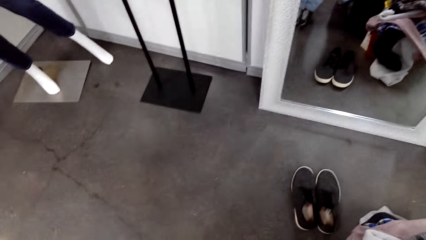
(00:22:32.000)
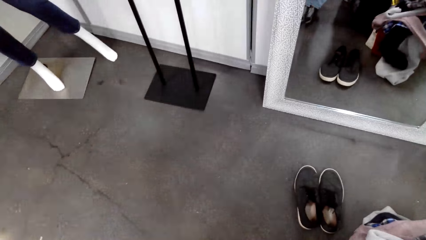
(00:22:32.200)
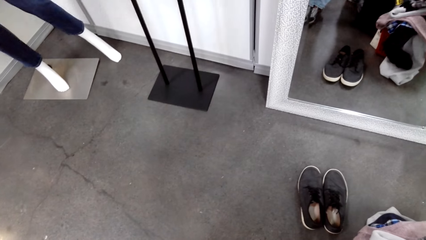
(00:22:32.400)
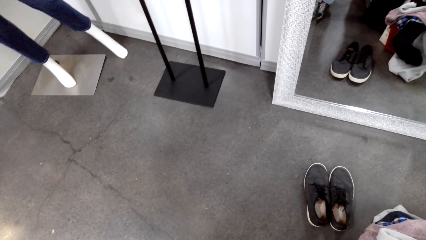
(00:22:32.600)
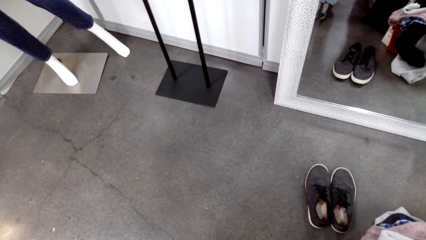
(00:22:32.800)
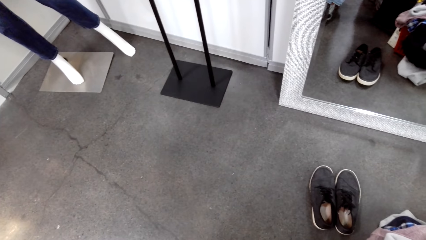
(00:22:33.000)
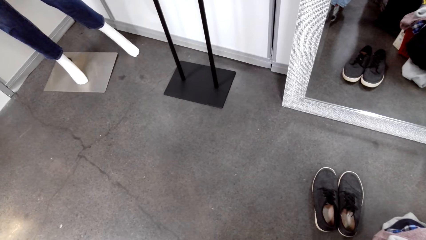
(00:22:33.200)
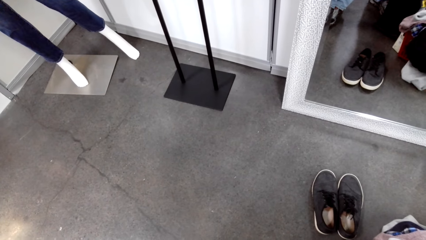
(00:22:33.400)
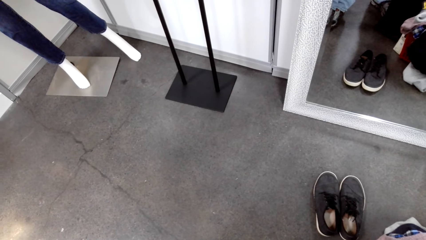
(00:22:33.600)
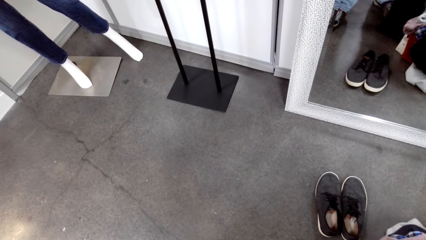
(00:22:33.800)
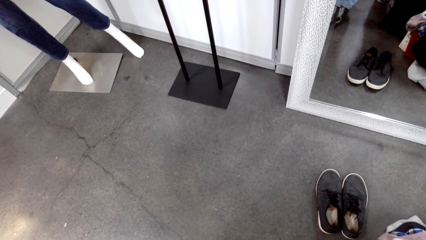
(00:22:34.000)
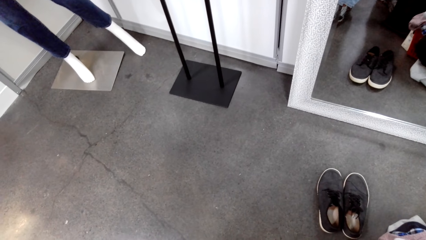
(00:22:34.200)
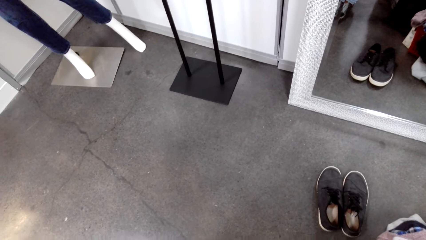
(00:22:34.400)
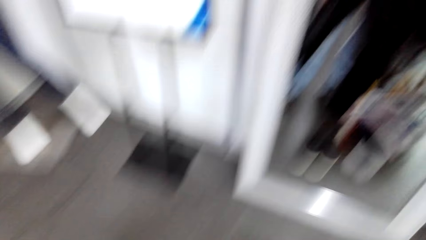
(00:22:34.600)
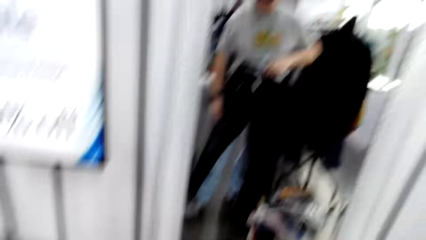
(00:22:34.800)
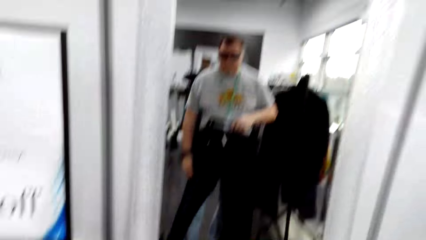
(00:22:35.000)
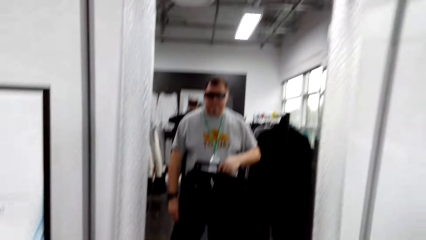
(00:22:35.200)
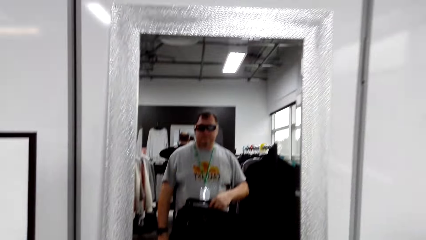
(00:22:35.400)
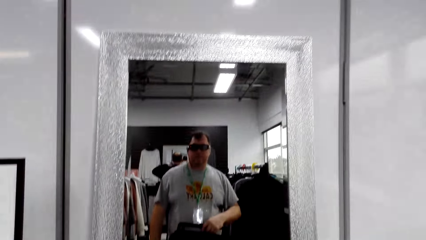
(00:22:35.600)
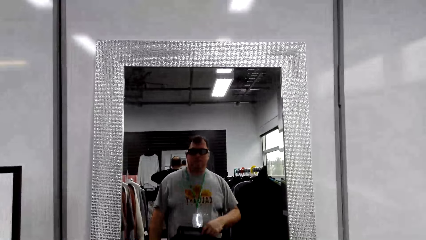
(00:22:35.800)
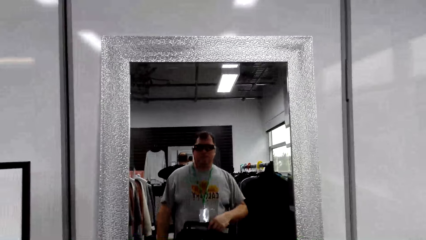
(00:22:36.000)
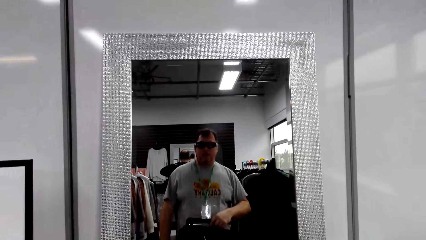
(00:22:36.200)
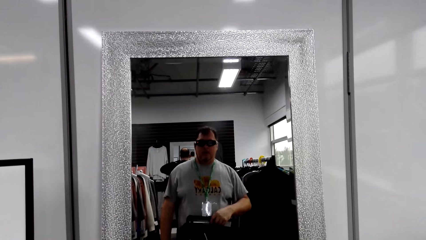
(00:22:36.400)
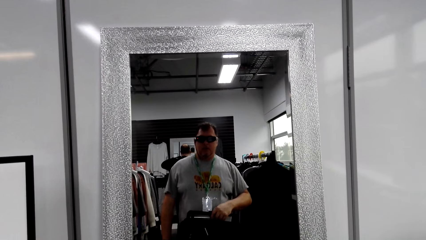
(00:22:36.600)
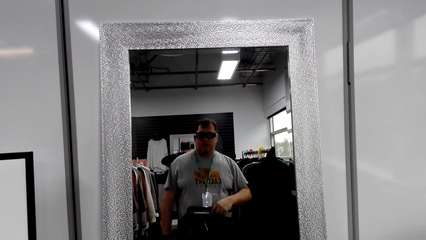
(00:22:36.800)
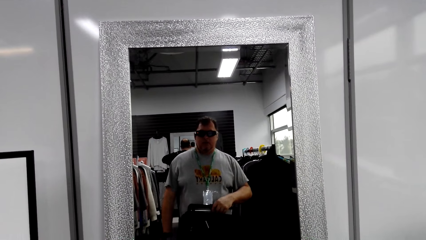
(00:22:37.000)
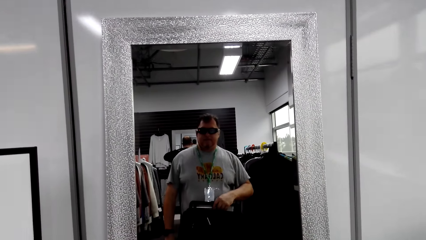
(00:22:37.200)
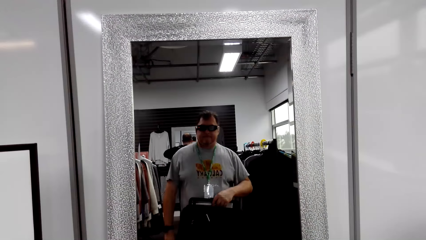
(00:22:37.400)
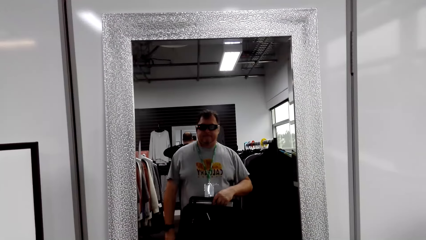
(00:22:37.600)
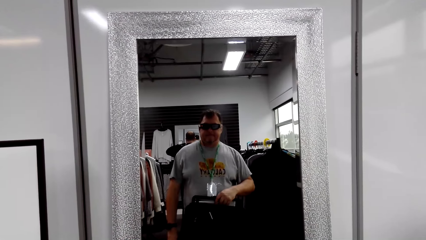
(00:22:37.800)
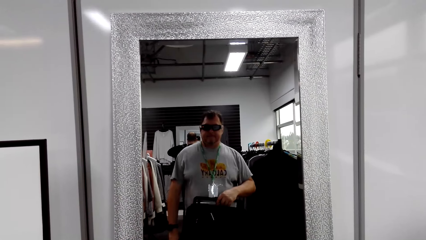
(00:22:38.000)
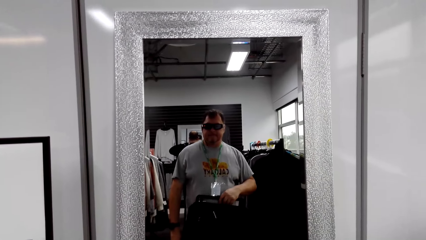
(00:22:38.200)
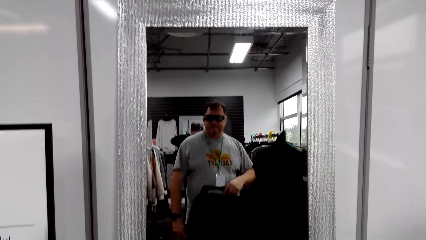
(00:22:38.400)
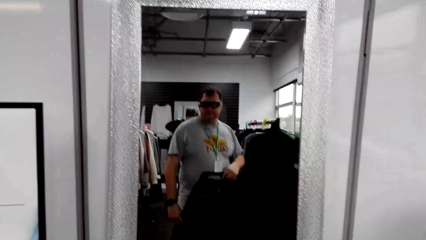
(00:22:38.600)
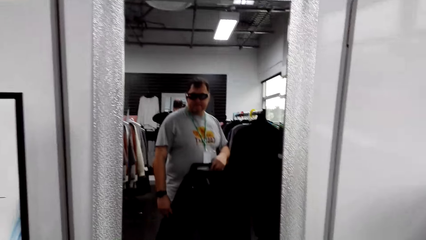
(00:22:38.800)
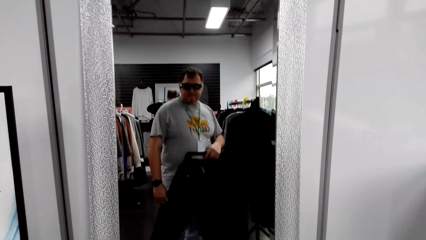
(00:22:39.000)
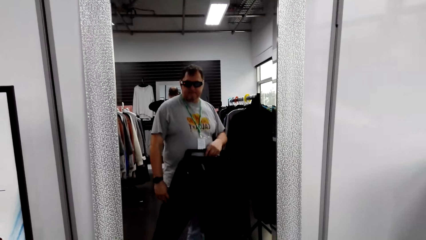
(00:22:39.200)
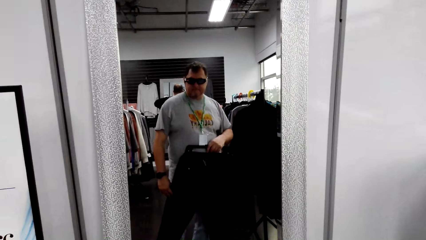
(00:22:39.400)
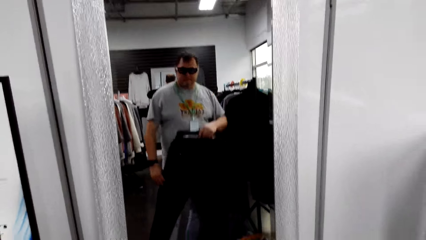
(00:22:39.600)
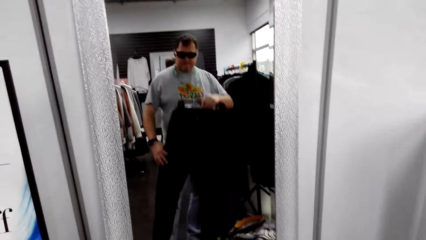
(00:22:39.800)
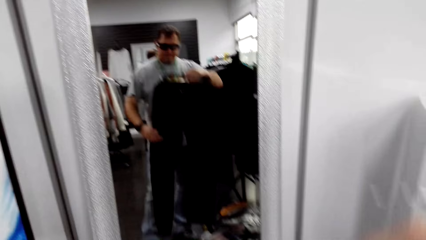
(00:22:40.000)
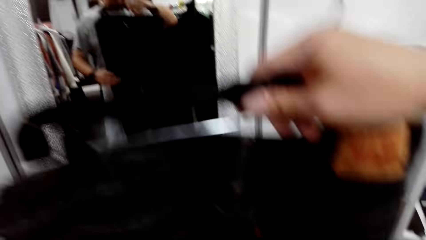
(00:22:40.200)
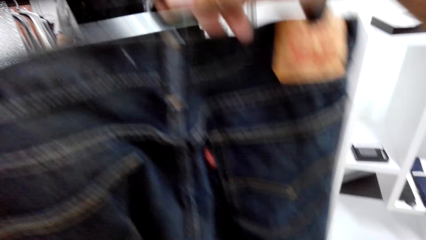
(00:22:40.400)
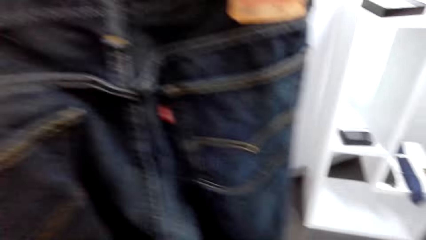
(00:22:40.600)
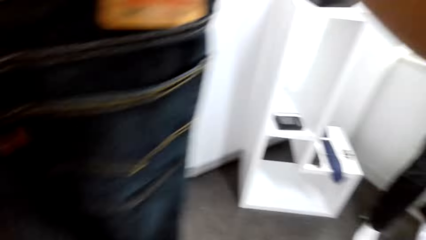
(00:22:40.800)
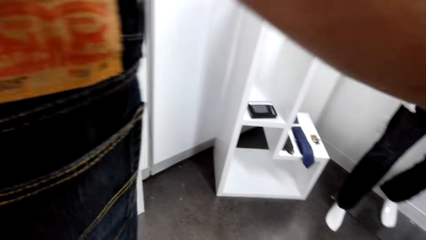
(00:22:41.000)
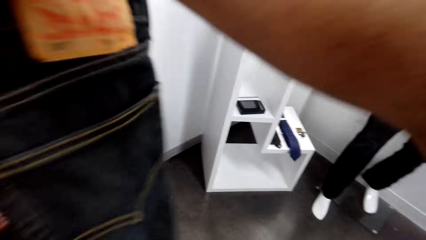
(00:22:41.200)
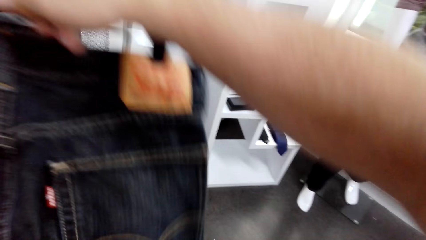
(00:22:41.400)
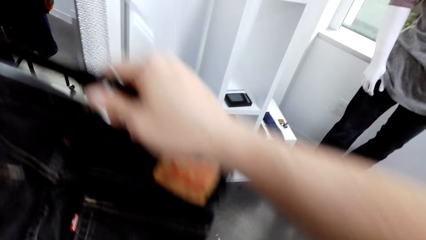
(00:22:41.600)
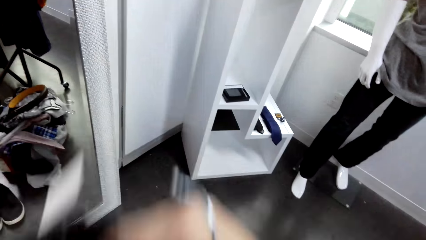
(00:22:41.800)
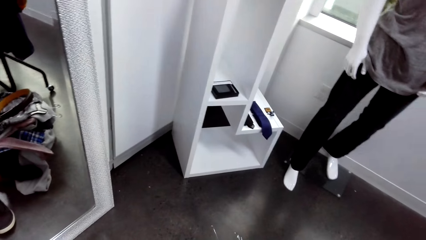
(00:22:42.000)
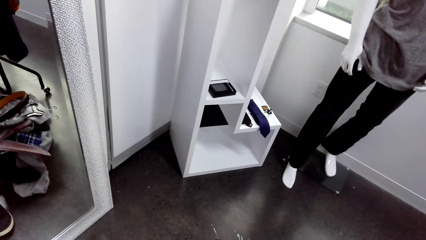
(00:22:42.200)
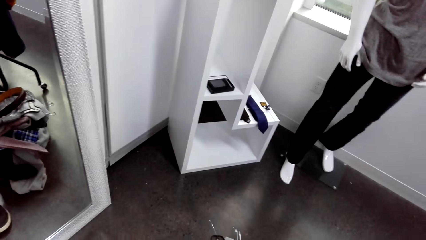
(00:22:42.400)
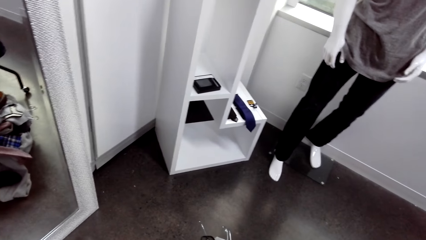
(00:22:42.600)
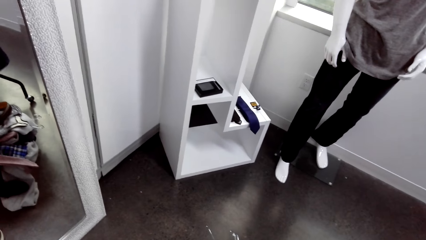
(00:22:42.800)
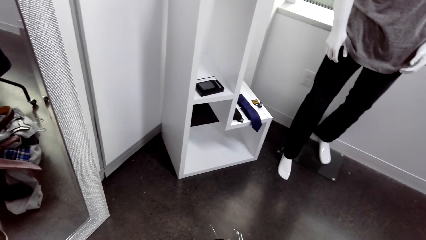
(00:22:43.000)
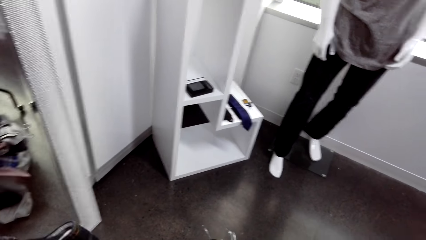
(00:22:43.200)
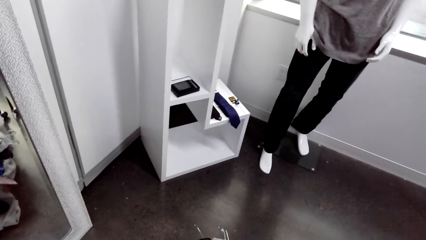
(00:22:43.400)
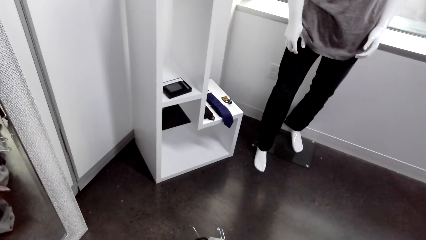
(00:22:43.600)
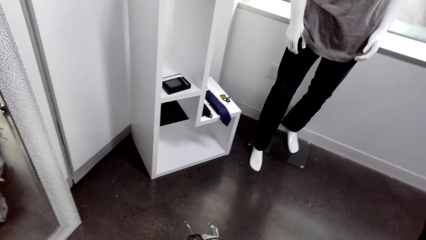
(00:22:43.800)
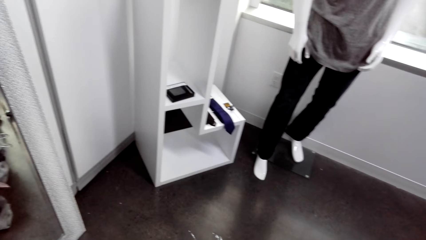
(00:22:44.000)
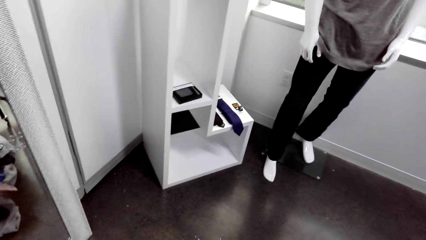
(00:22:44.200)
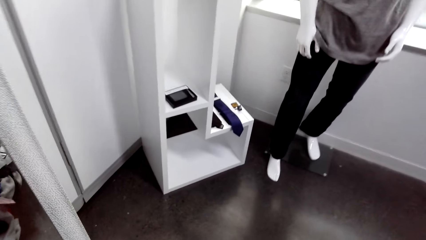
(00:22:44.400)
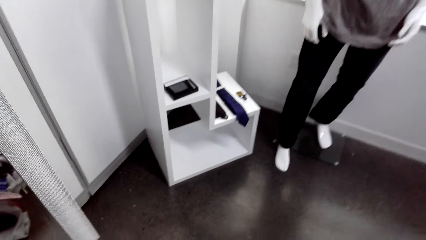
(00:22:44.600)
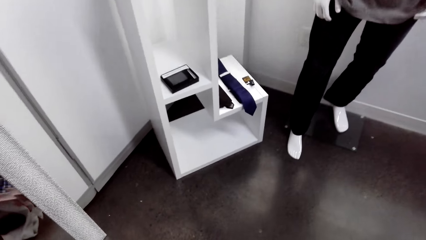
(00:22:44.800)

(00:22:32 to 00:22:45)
The camera wearer lifts the trouser. They put the trouser in the tray.

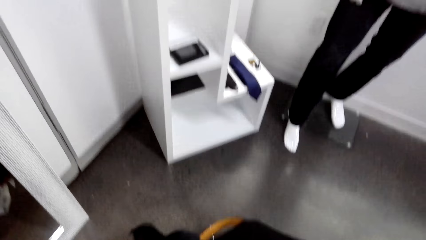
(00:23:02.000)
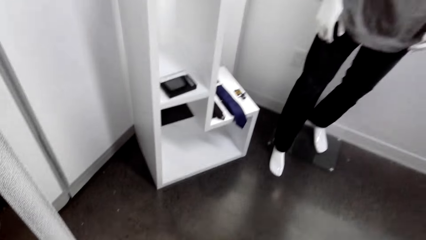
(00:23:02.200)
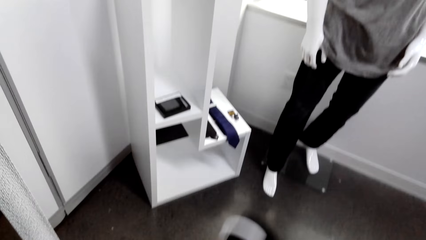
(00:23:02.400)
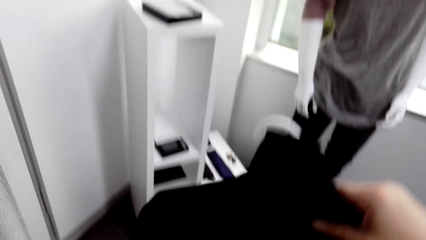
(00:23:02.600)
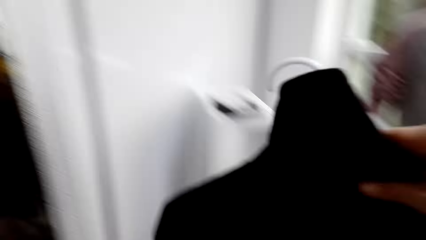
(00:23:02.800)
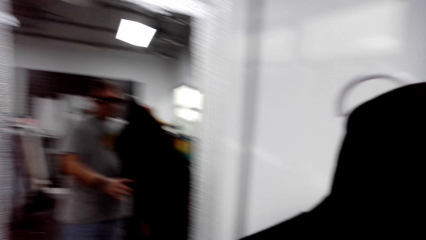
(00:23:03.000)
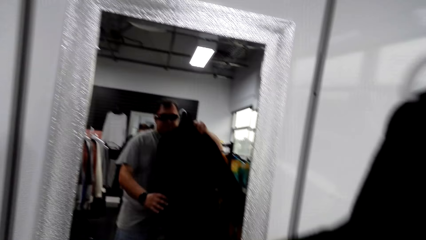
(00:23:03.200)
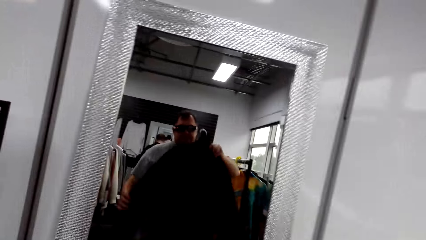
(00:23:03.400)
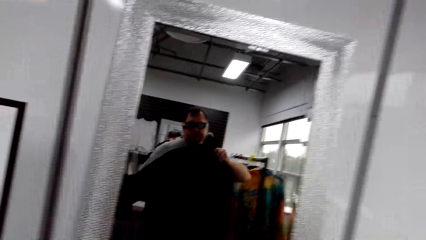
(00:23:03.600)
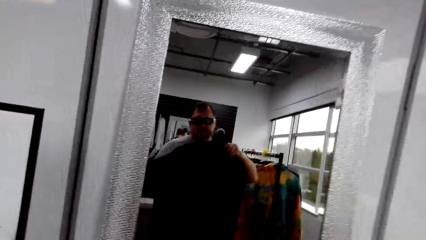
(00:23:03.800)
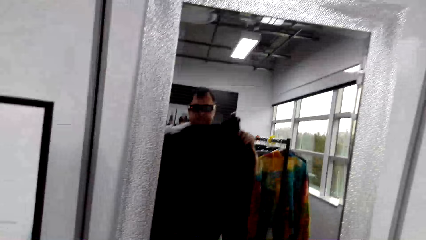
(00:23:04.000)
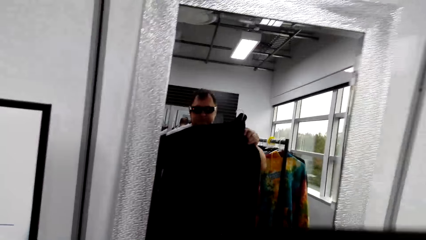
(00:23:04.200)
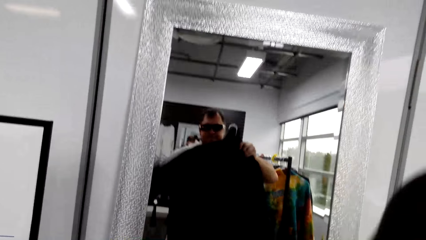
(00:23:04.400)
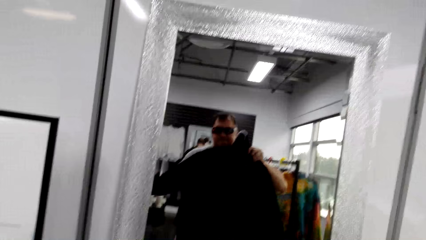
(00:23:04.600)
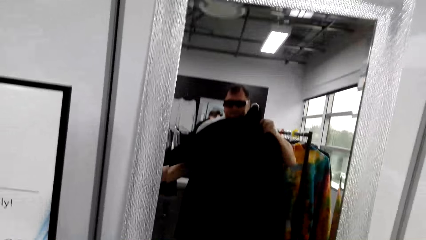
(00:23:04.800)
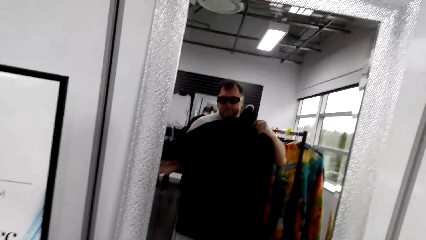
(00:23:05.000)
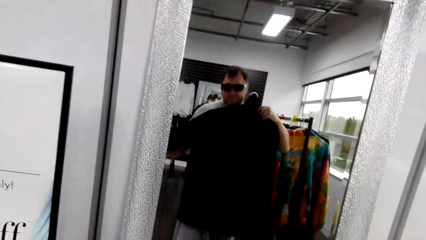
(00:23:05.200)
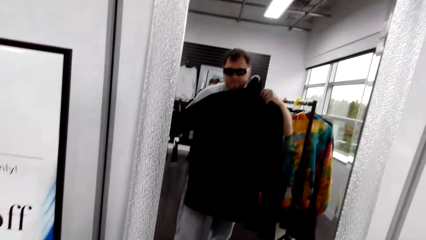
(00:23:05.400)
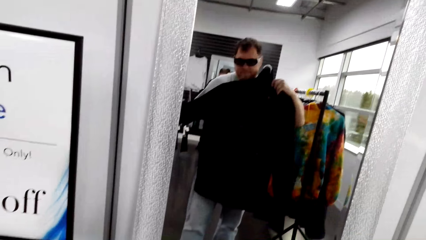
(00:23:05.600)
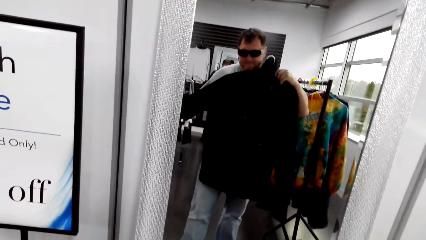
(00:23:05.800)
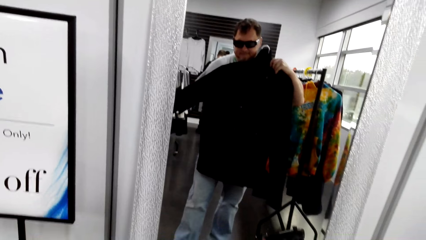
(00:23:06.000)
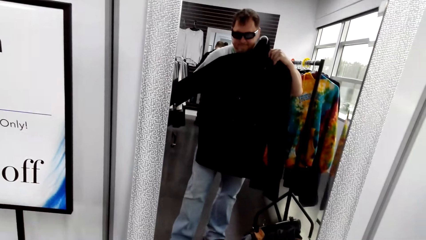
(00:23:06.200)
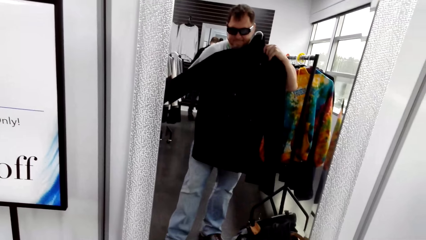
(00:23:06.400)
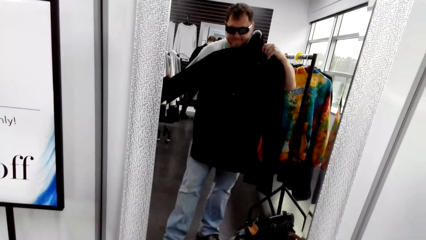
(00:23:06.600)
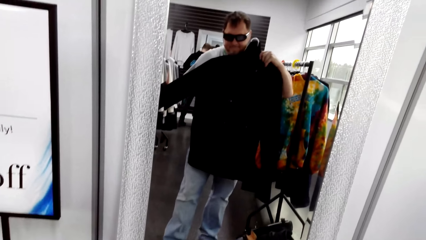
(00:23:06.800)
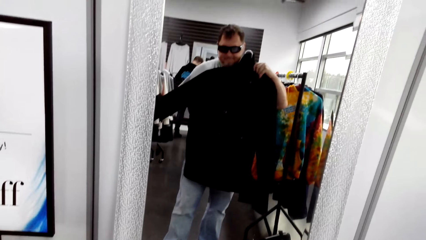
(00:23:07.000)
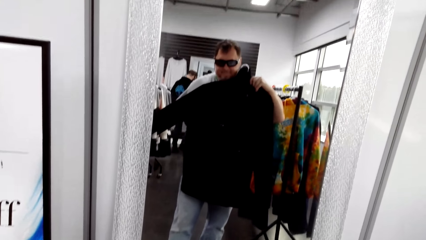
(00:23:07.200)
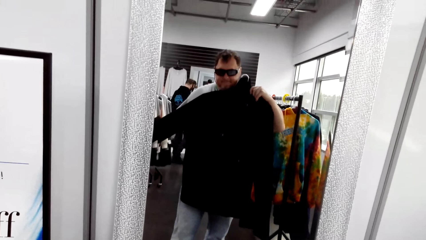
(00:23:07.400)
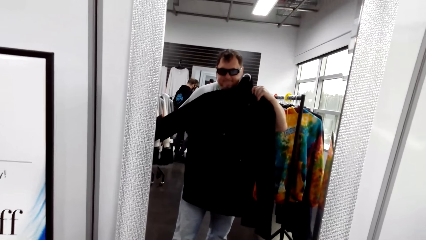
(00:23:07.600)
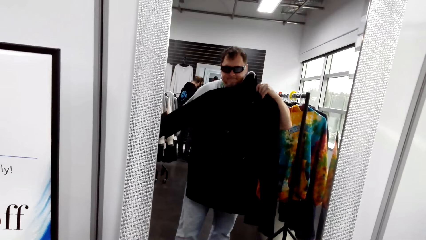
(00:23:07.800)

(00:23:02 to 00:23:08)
The camera wearer picks the sweater from the floor. They look at the mirror. They lift a shirt.
